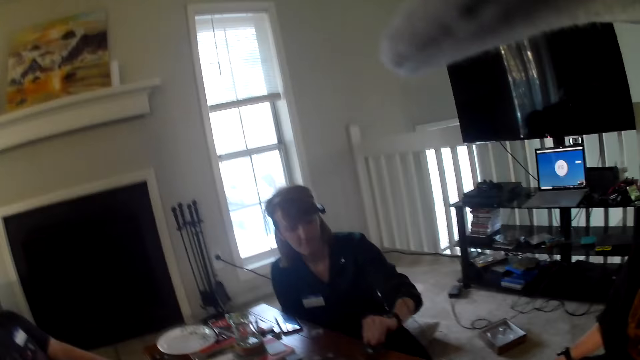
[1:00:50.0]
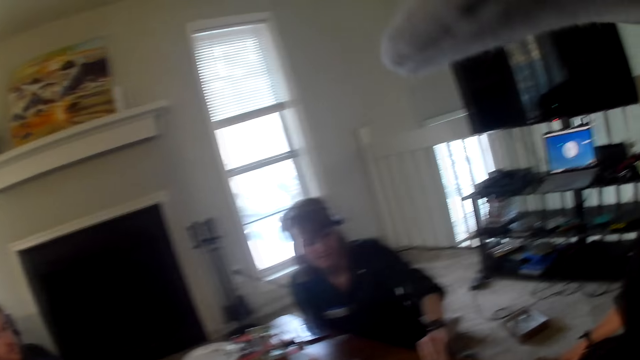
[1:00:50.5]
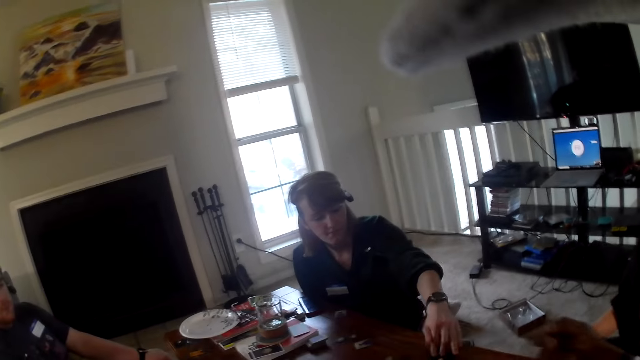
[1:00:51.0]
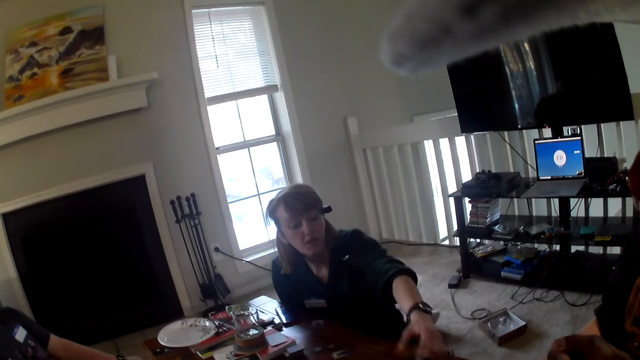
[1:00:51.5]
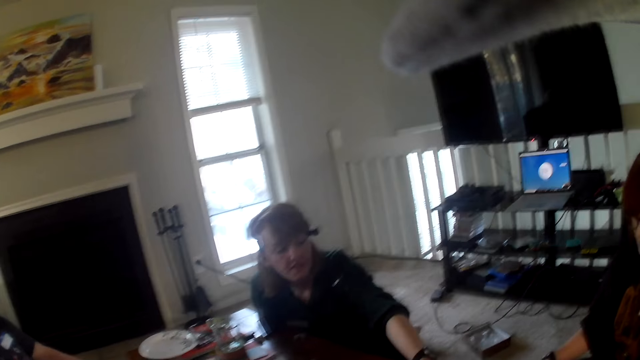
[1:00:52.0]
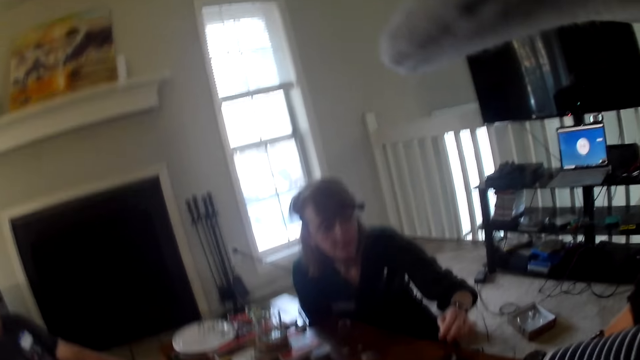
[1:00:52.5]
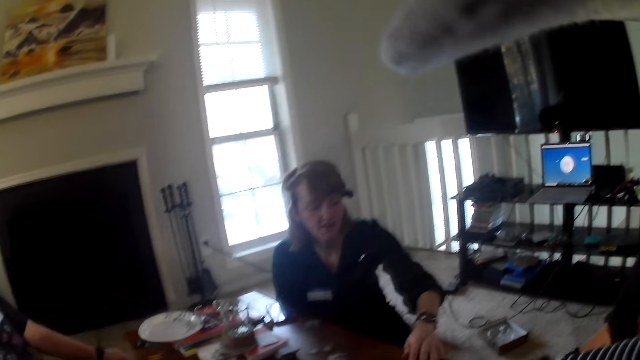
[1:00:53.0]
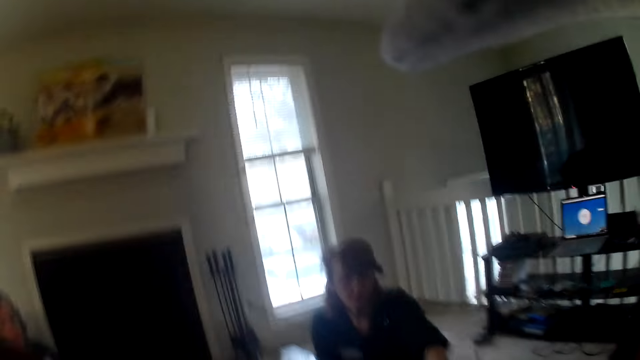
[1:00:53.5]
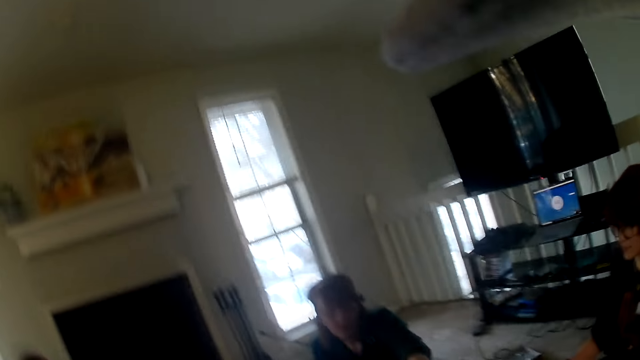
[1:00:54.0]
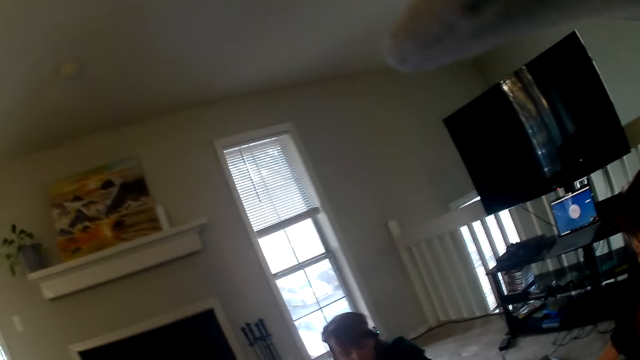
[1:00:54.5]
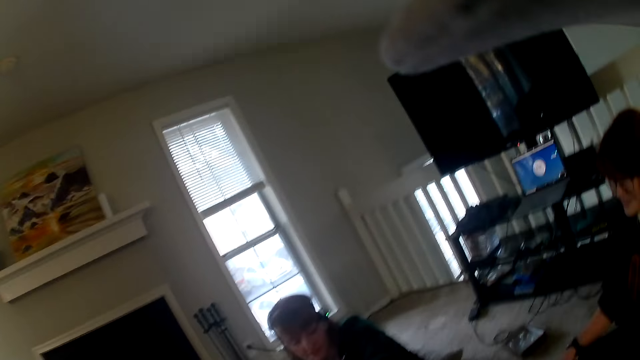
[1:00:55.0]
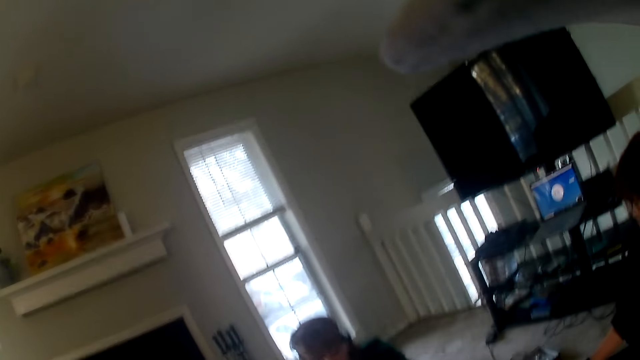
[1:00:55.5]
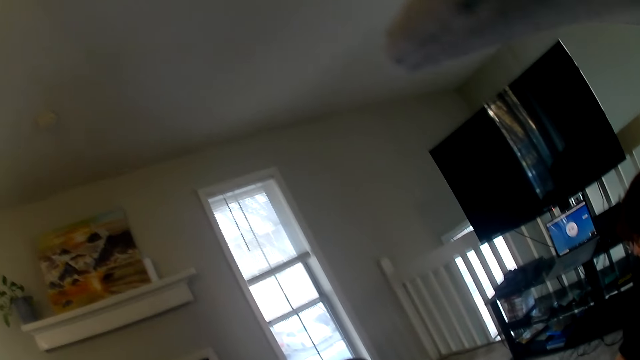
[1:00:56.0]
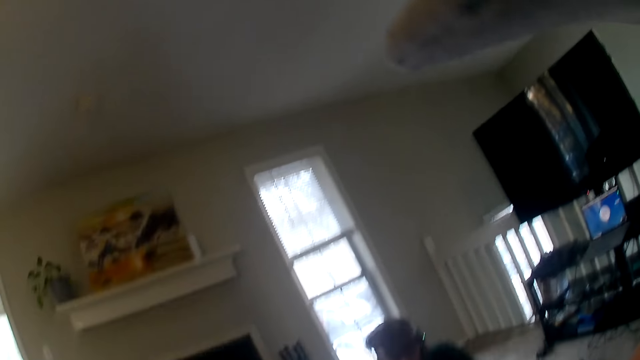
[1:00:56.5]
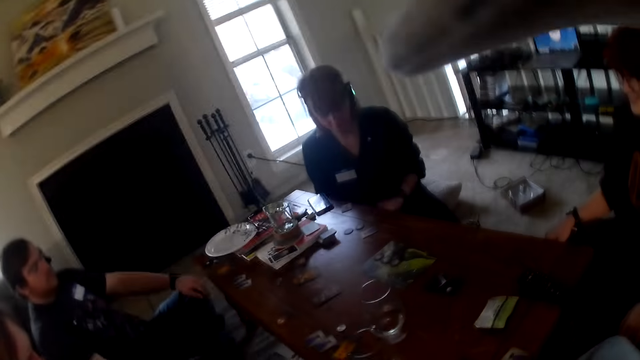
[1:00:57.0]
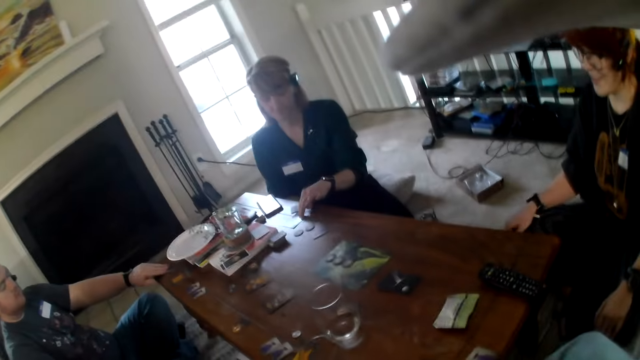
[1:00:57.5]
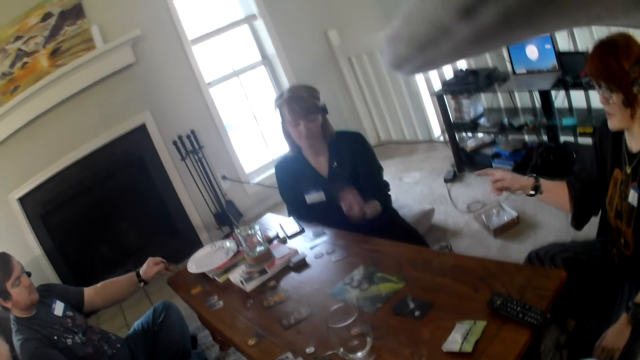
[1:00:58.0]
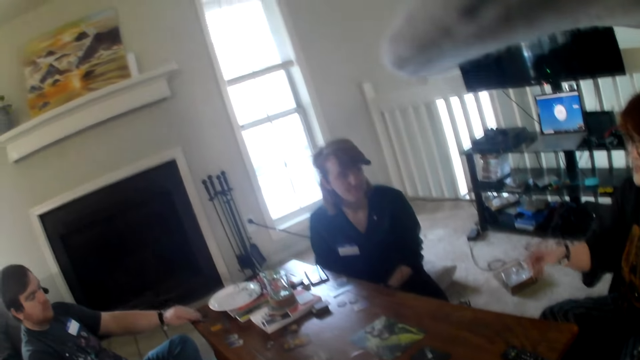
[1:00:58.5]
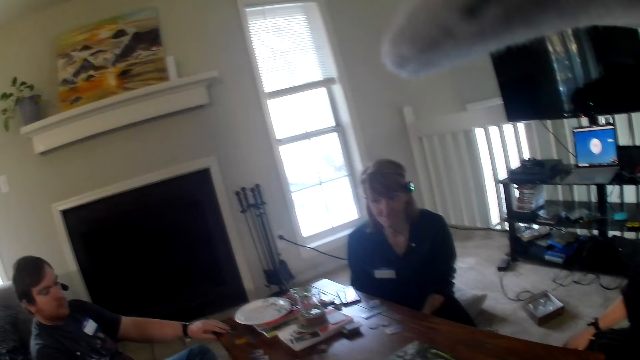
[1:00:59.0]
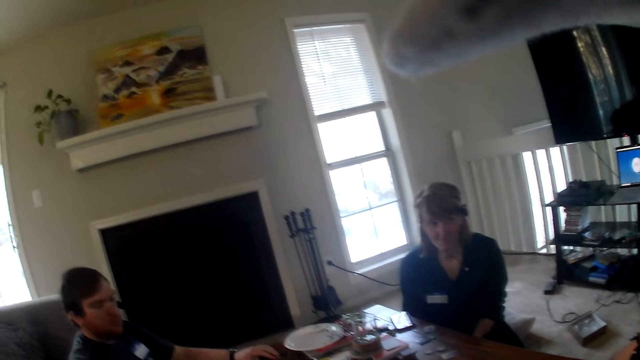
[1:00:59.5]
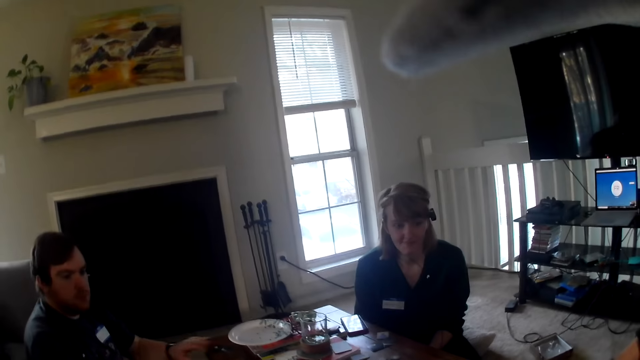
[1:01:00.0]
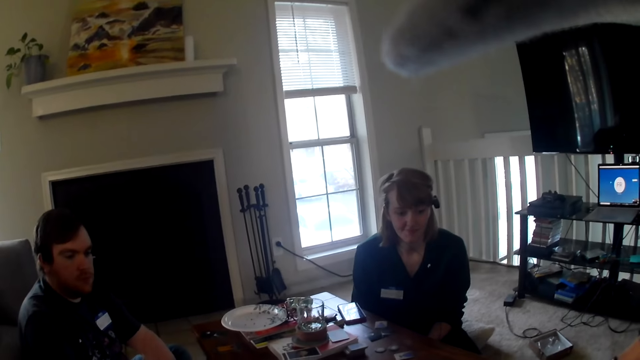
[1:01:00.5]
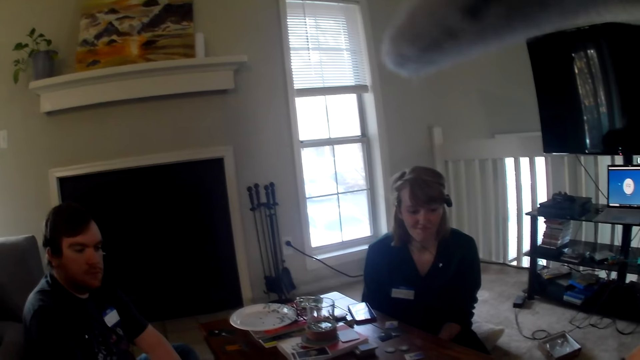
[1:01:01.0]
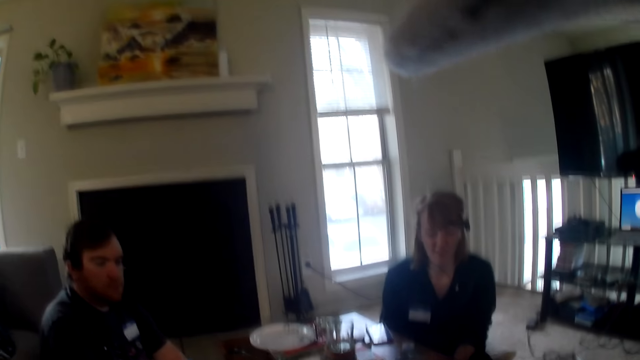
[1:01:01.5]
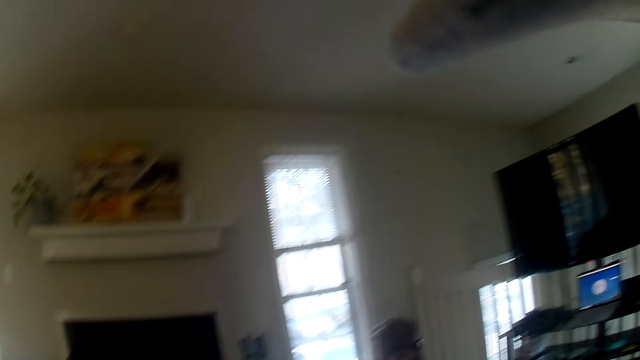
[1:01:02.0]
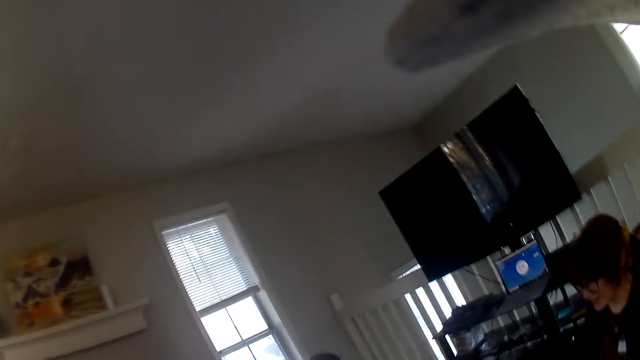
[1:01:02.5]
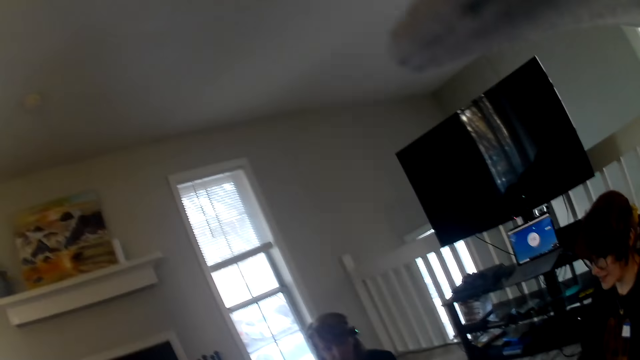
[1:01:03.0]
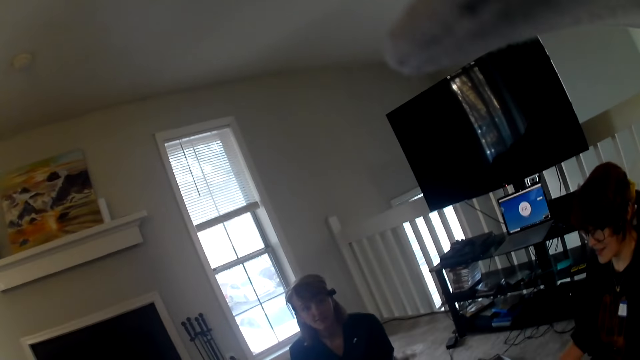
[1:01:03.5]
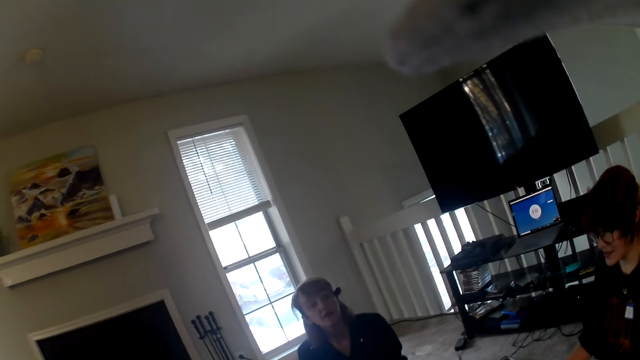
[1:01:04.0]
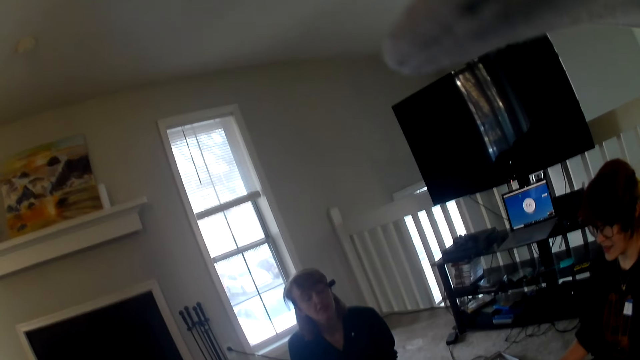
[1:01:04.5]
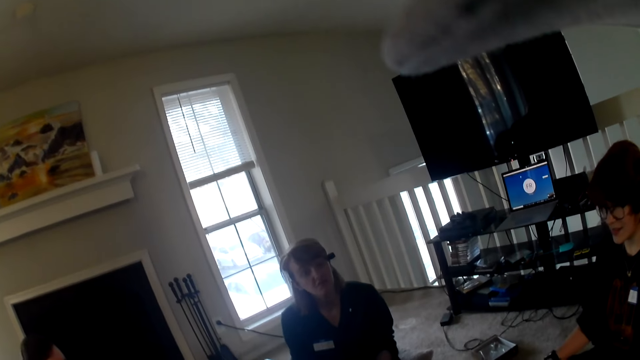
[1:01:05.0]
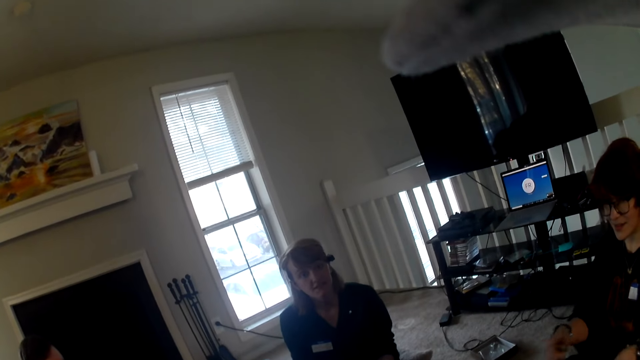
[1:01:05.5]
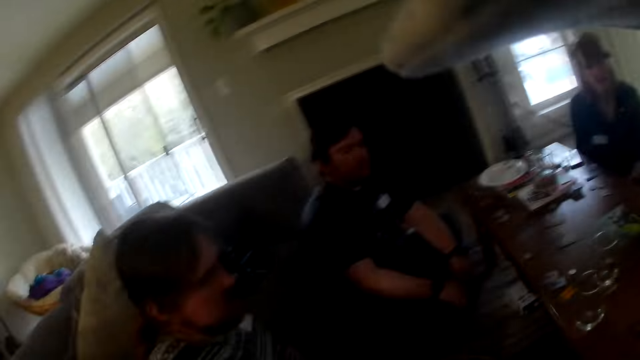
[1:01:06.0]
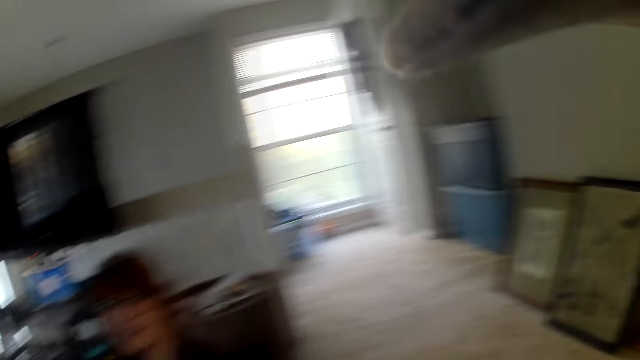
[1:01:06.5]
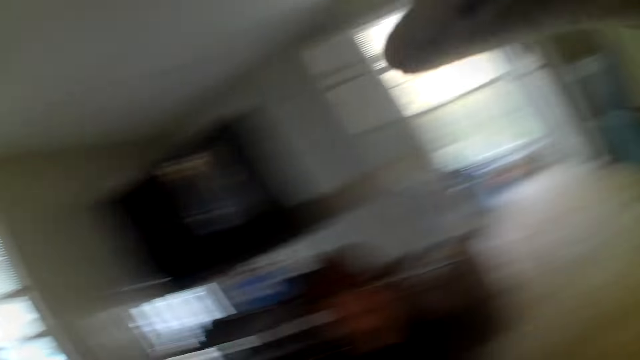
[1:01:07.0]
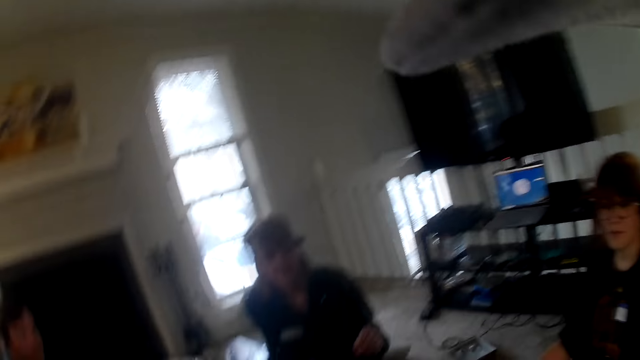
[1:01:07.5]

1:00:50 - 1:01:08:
The woman places the card on the table. The camera wearer stretches a hand towards the table. The man turns the card on the table. The woman places a card on the table. She points at the man. The camera wearer looks around the room.

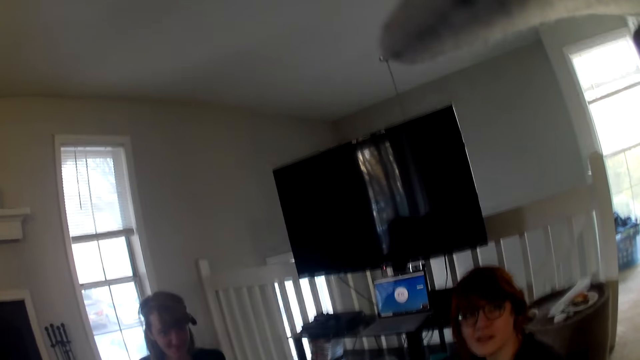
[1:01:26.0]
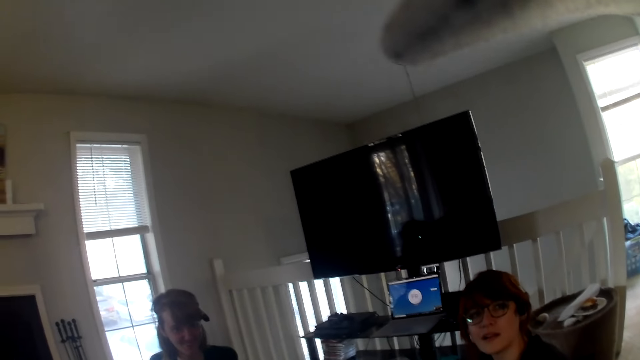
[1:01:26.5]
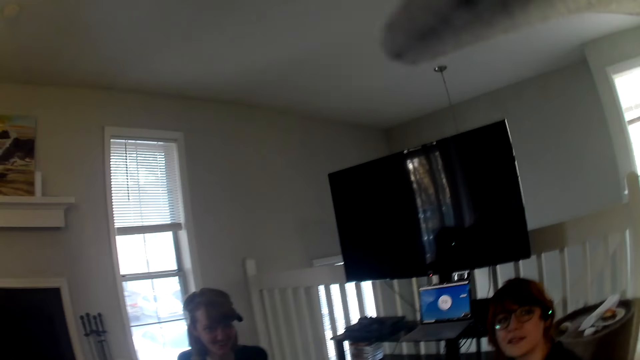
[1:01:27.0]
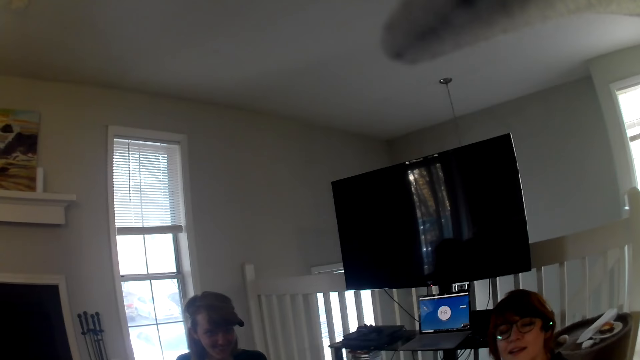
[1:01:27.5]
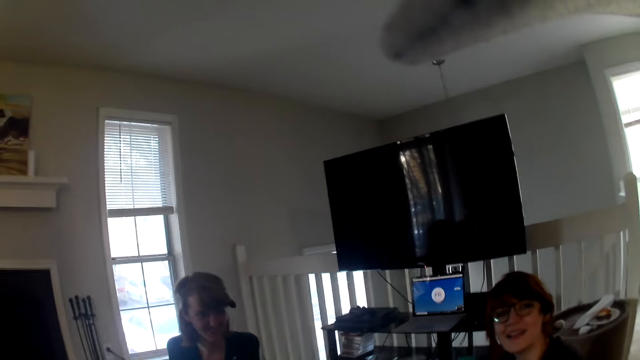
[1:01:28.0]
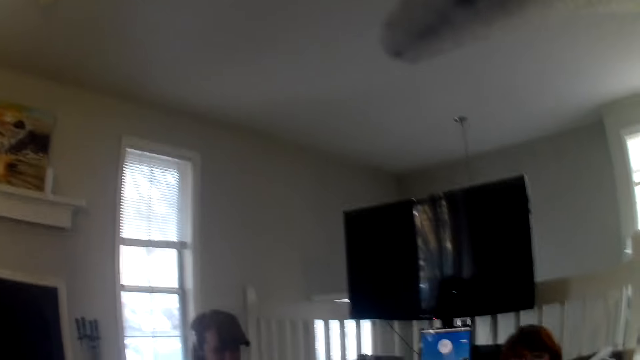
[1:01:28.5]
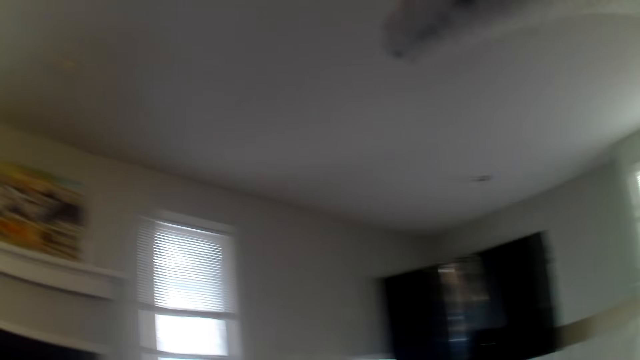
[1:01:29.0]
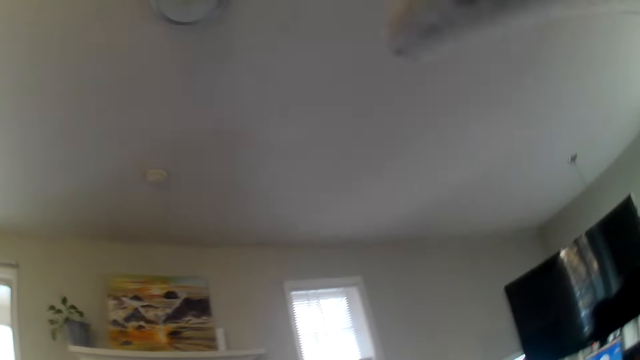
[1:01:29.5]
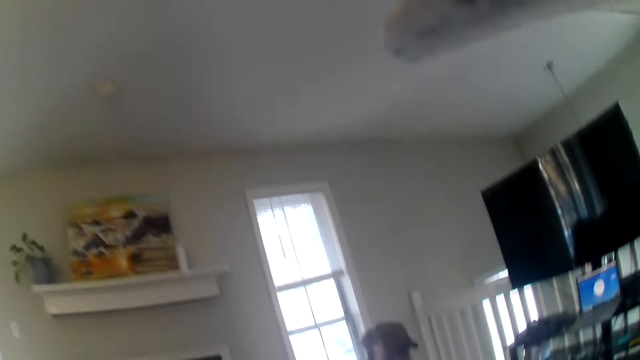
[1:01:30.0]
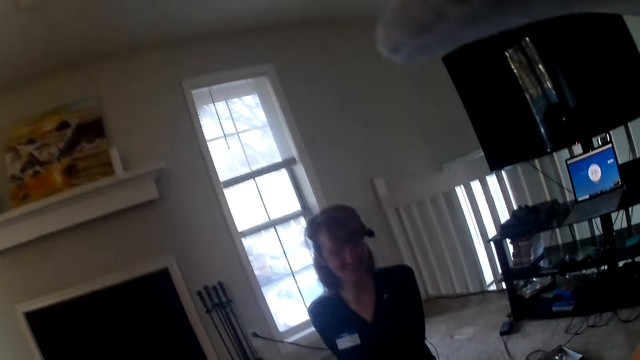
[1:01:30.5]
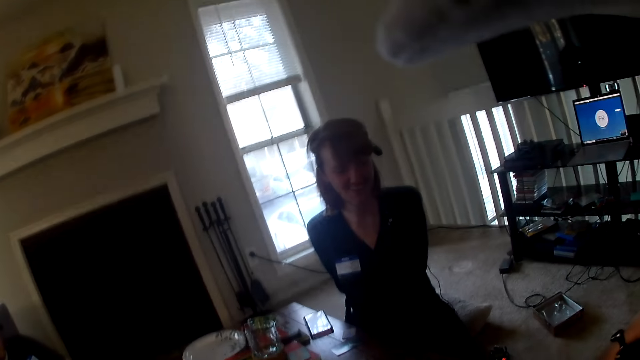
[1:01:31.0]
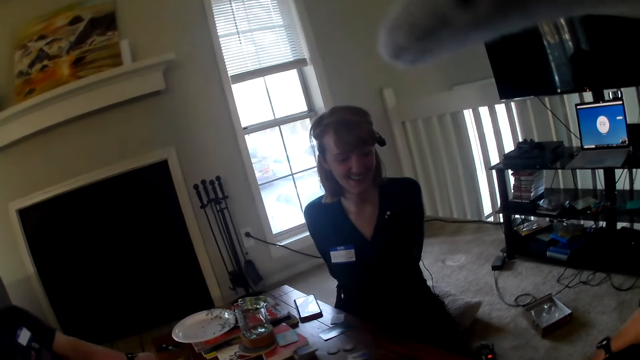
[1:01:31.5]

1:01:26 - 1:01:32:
A woman looks at the camera wearer. The camera wearer looks around the room.
